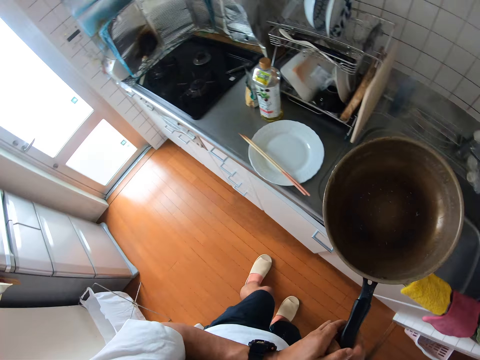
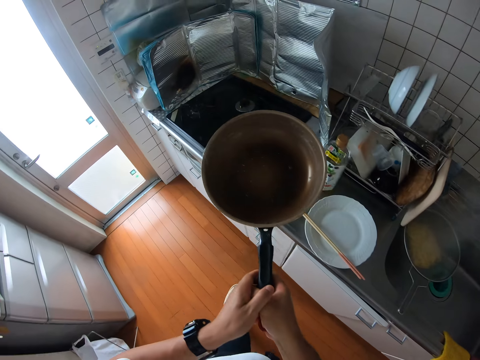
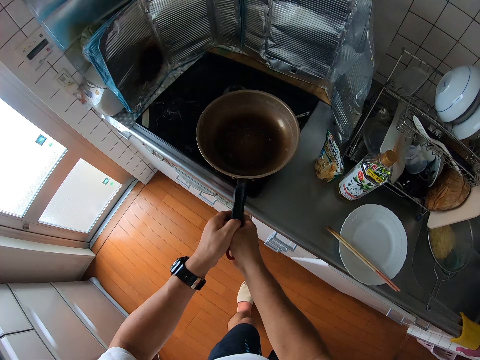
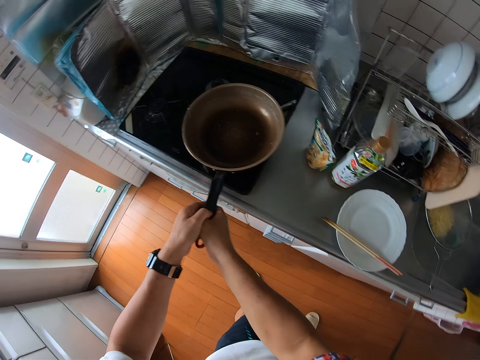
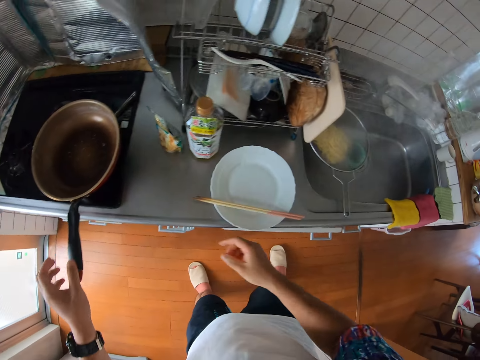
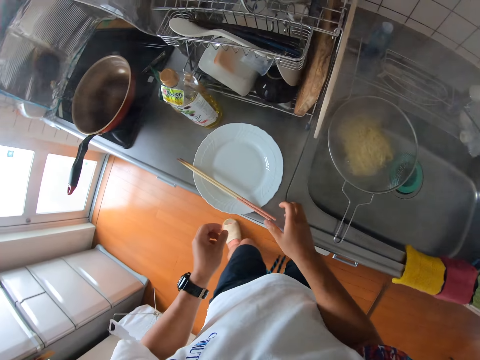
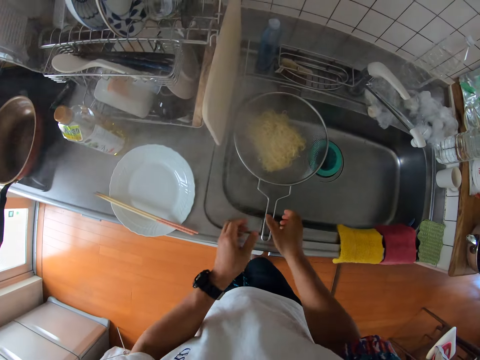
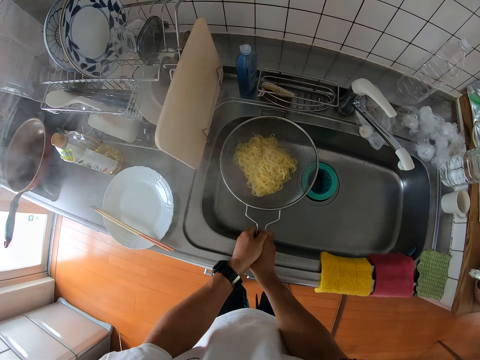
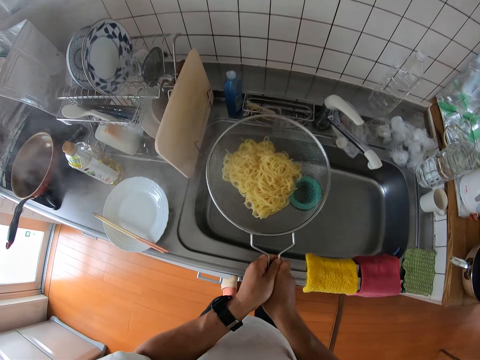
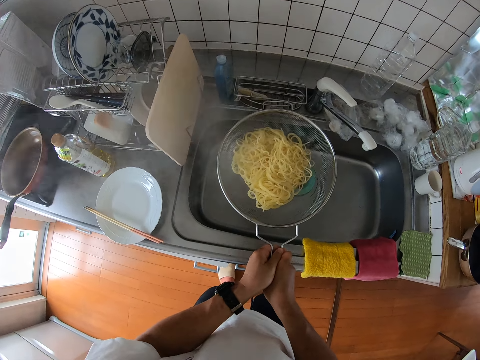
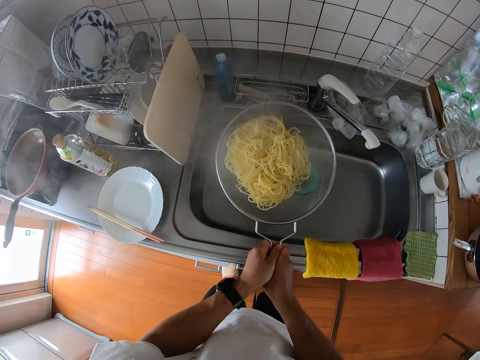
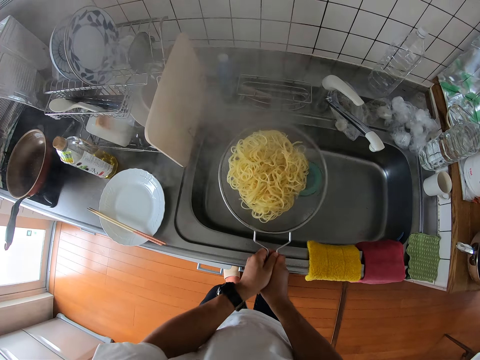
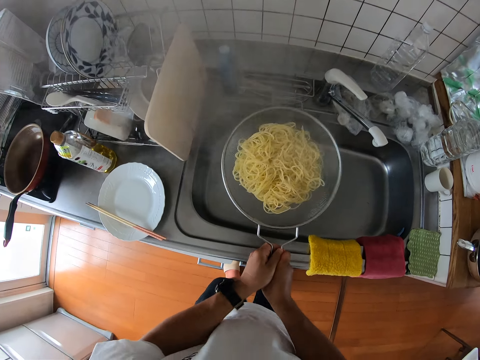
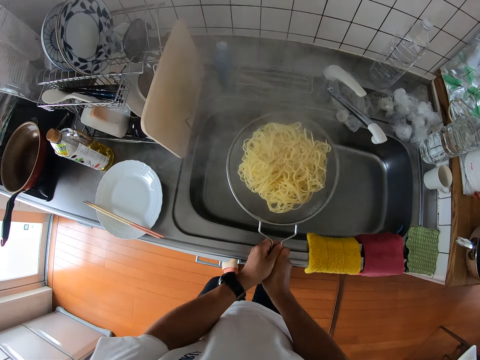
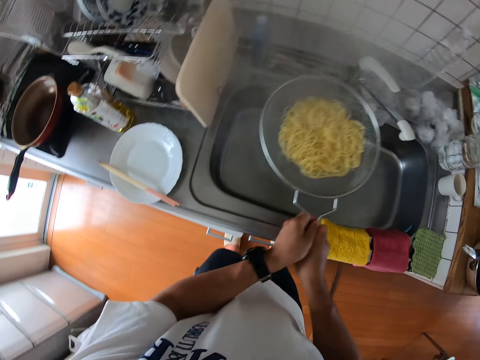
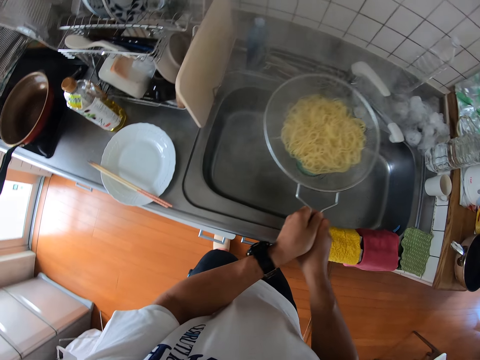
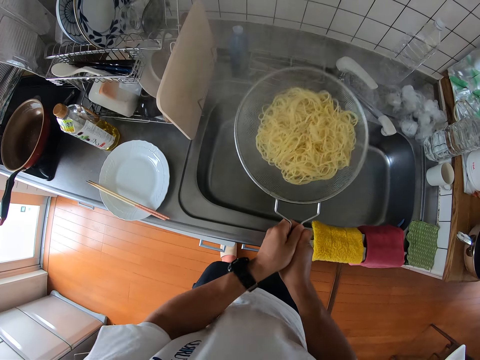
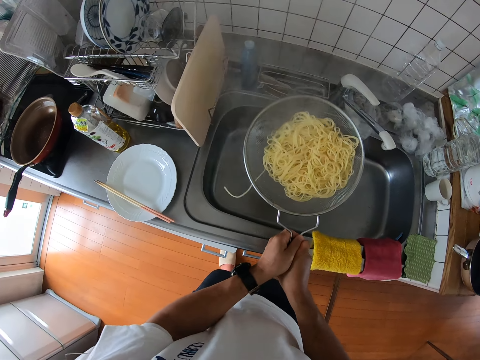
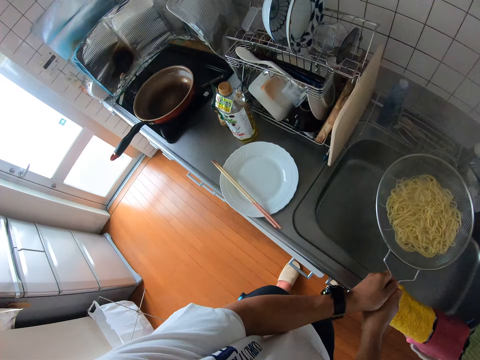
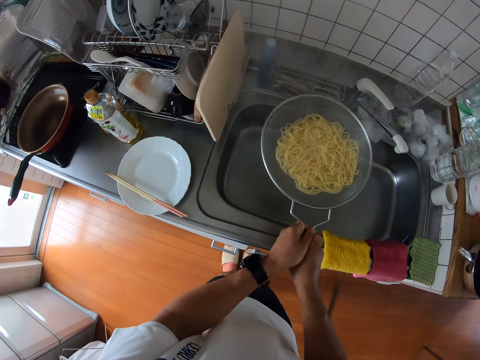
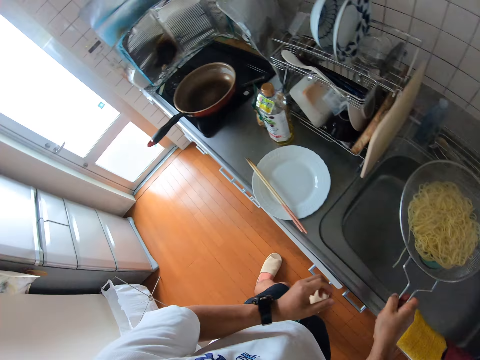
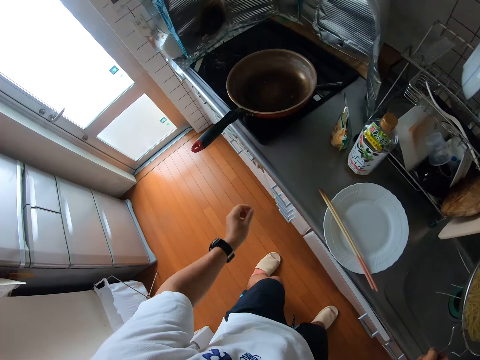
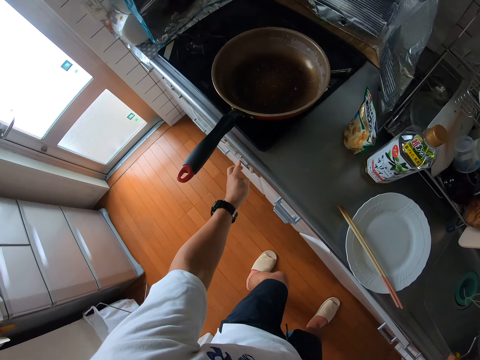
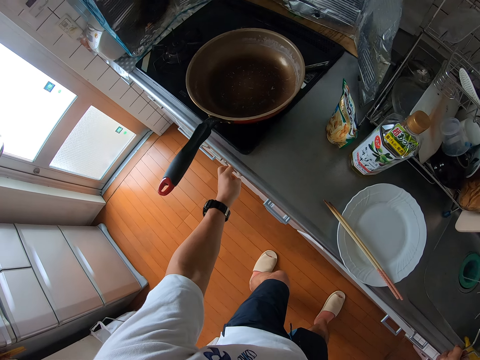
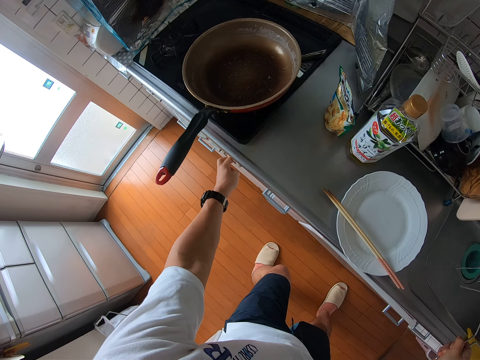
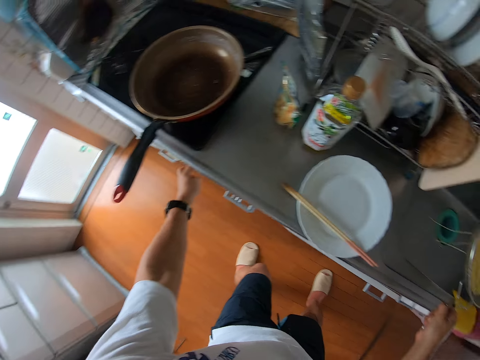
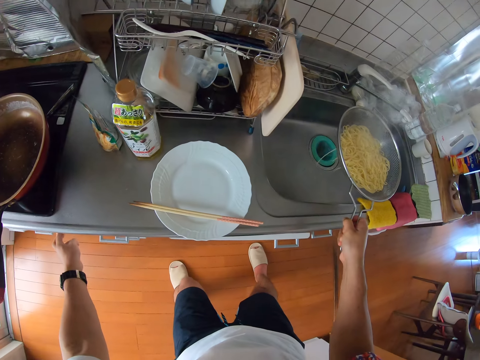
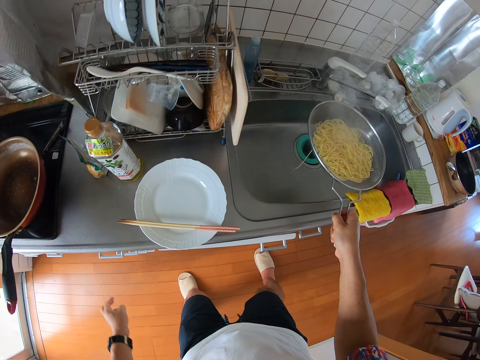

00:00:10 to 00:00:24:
The camera wearer drops the pan back on the cooker. They remove water from the pasta with the sieve. They hold the sieve with the spaghetti and winnow the spaghetti. They turn on the gas cooker.

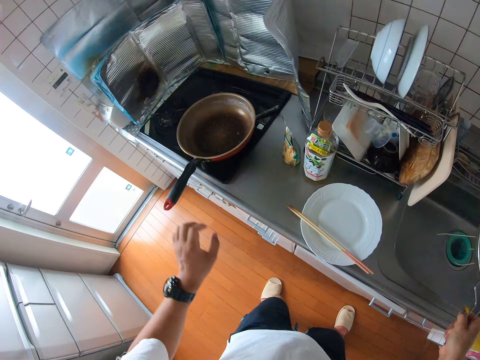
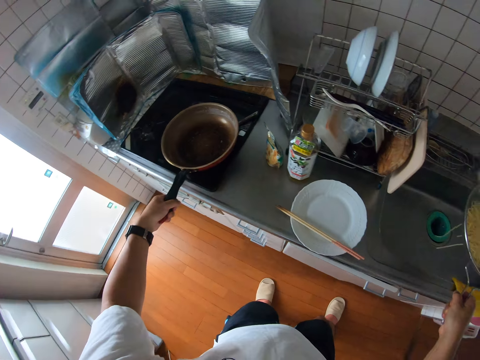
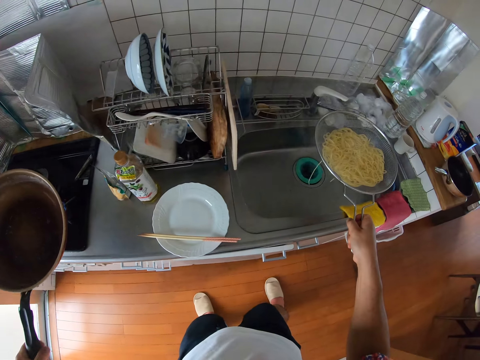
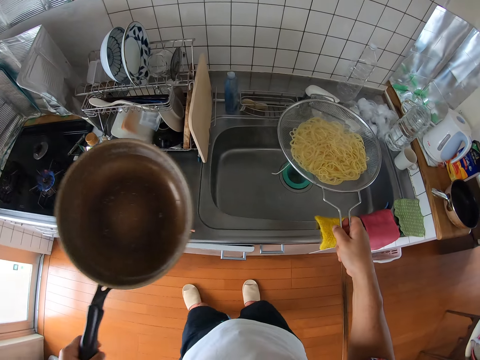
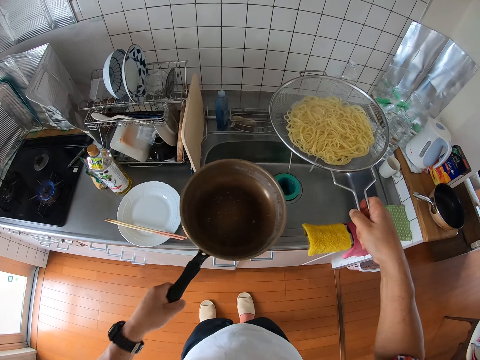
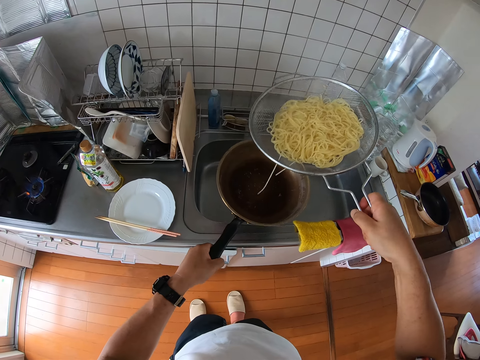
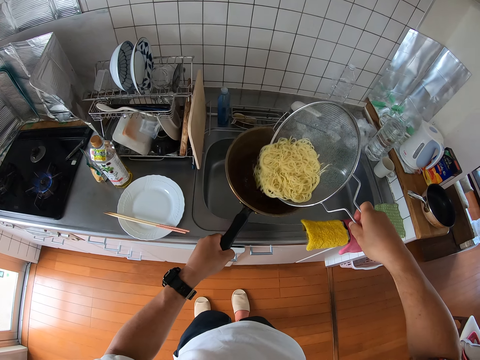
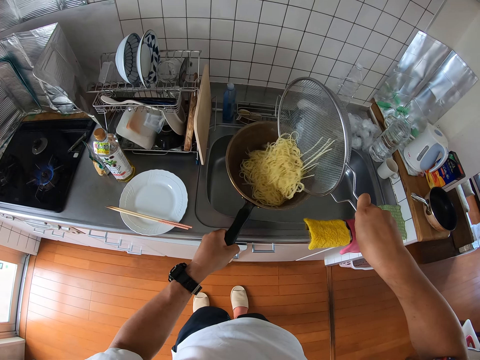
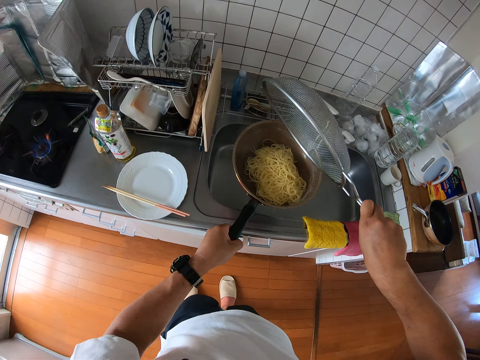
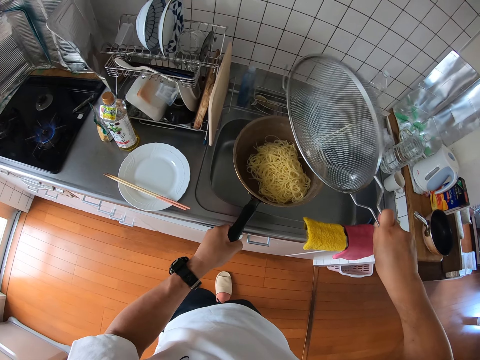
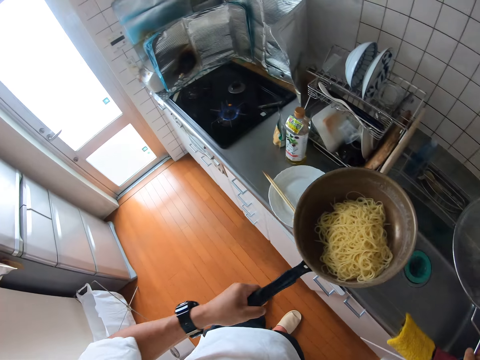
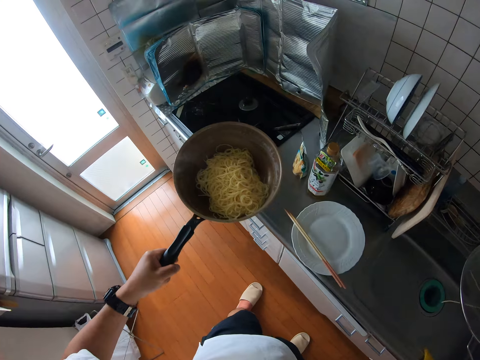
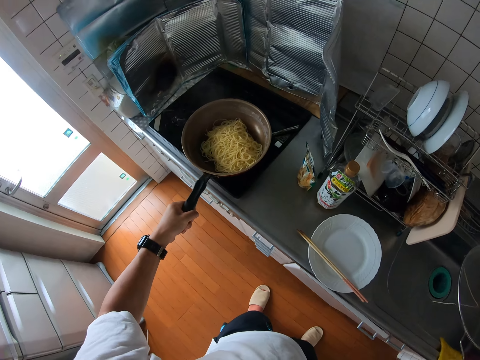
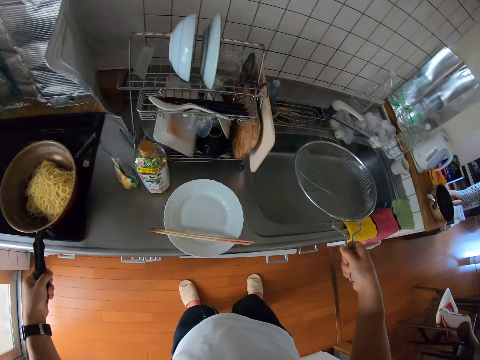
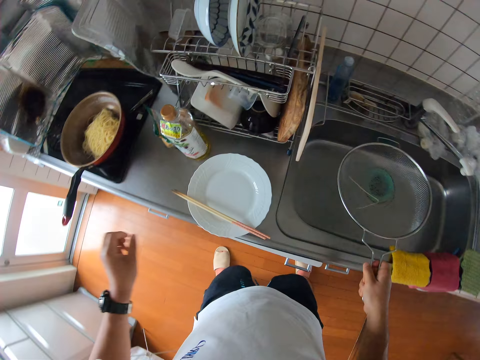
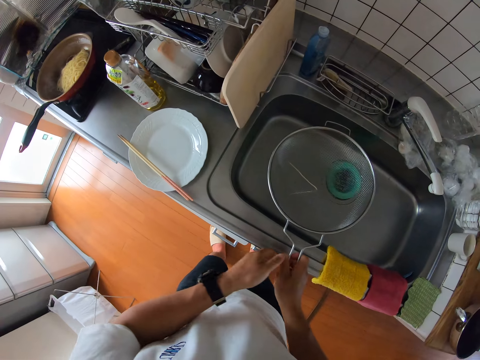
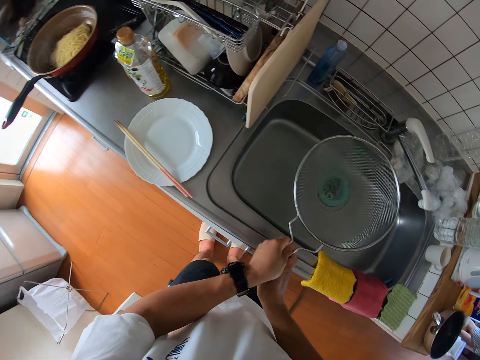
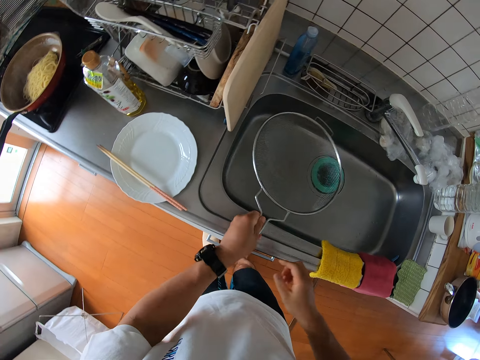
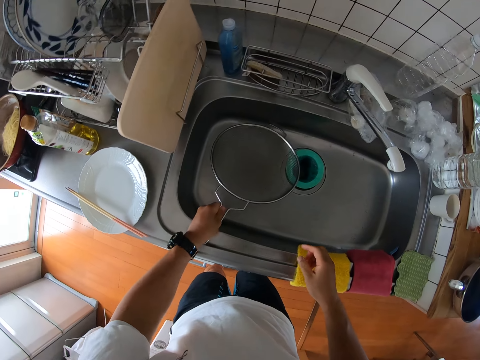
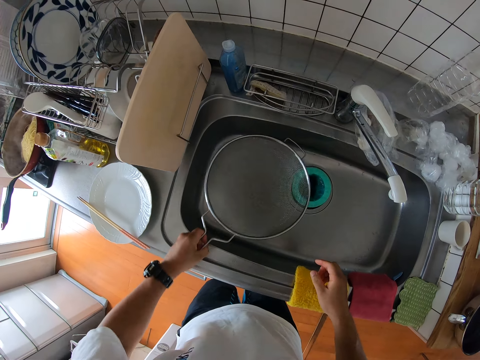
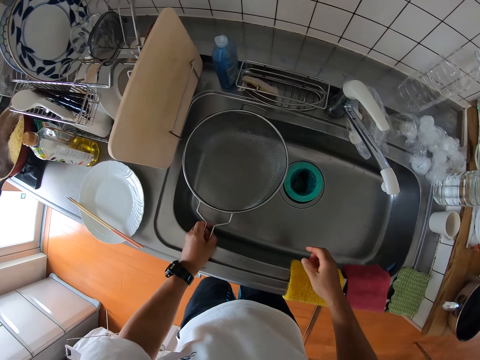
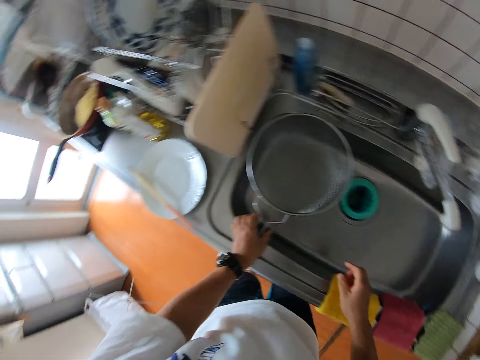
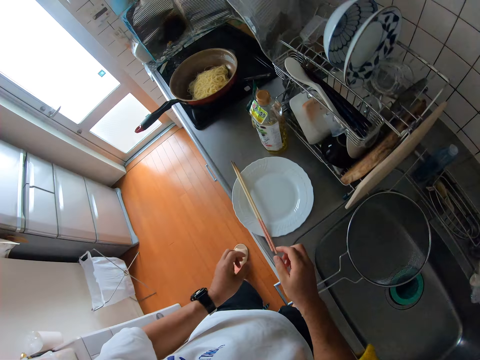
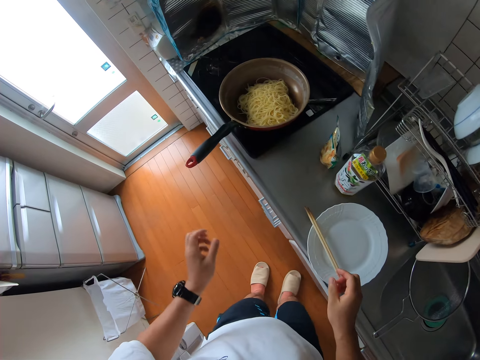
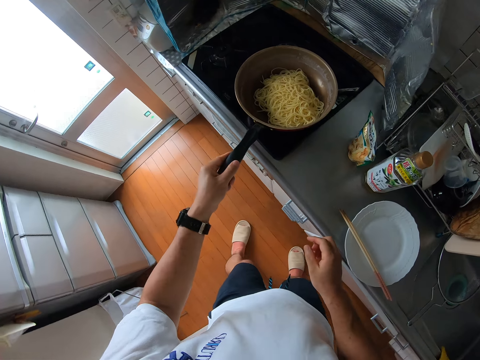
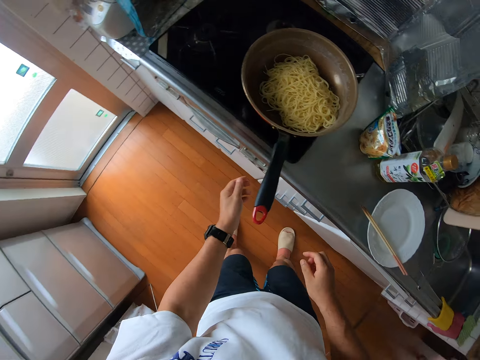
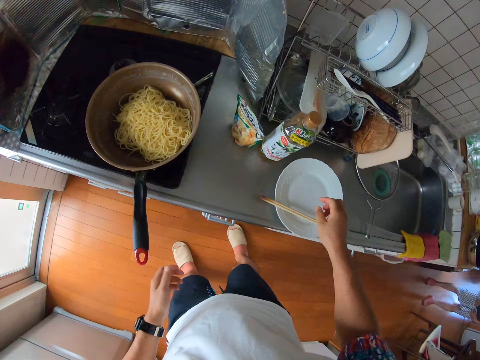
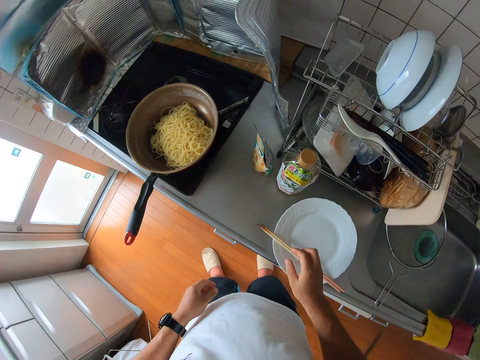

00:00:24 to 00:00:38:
The camera wearer takes the pan from the cooker. They pour the pasta back into the pan from the sieve. They drop the pan back on the cooker. They drop the sieve in the sink.
